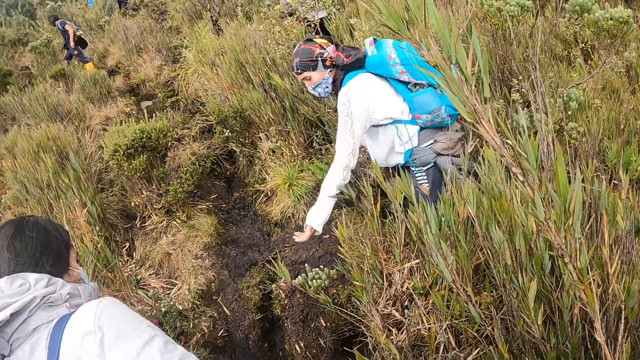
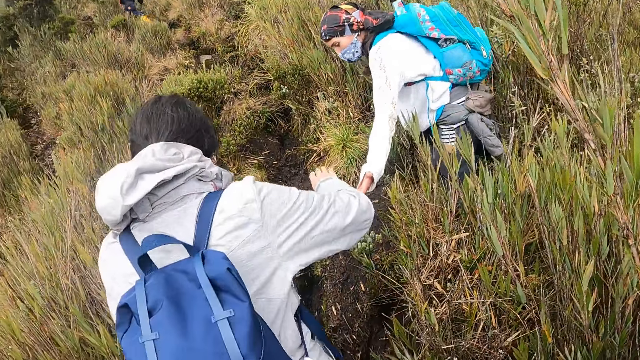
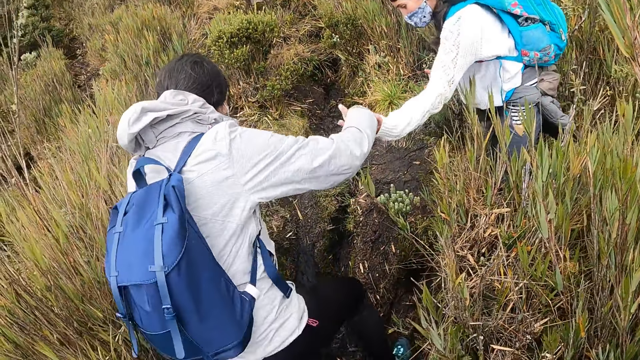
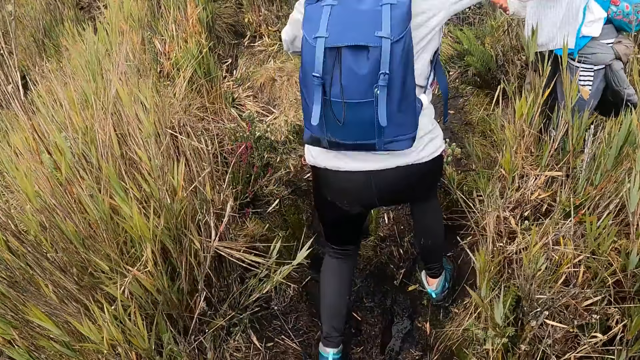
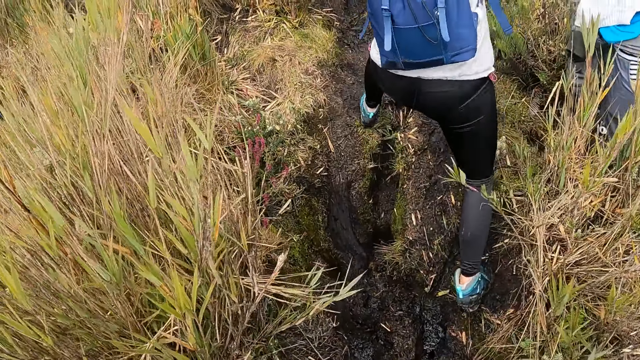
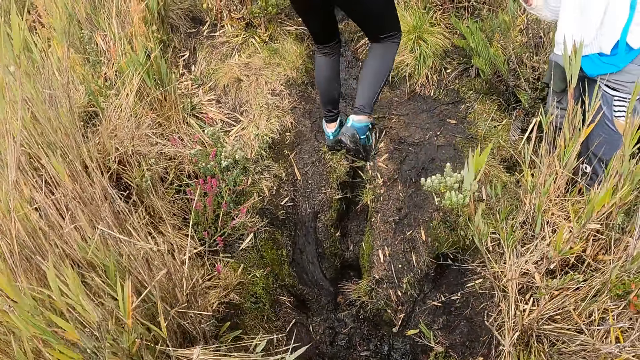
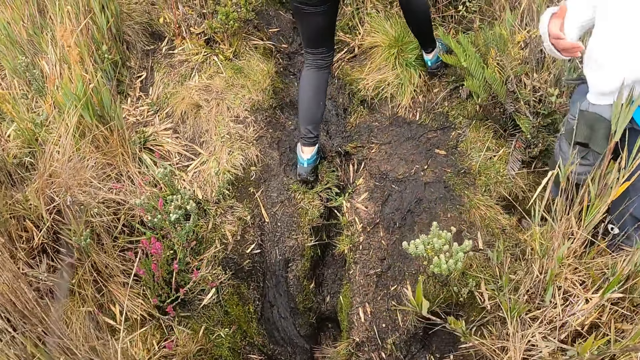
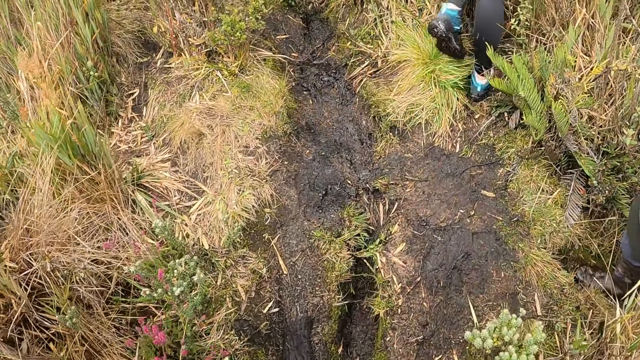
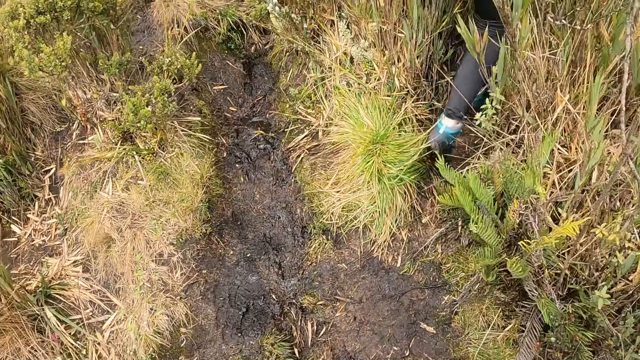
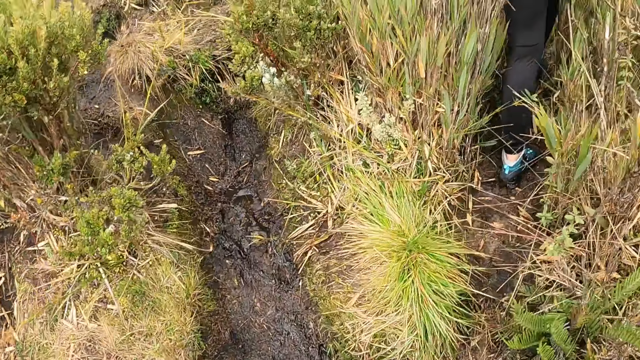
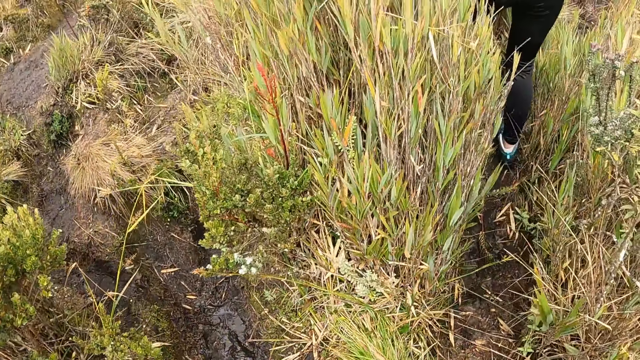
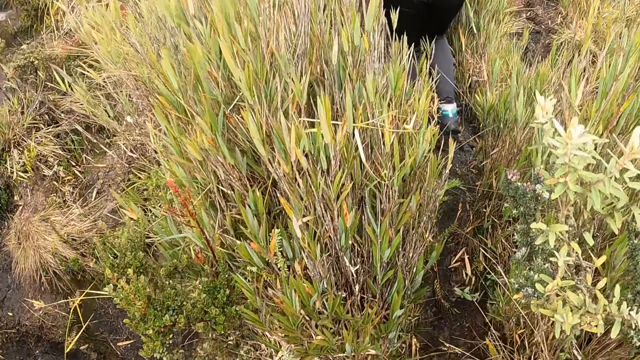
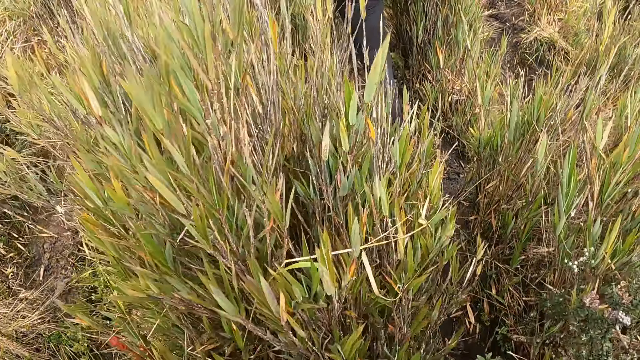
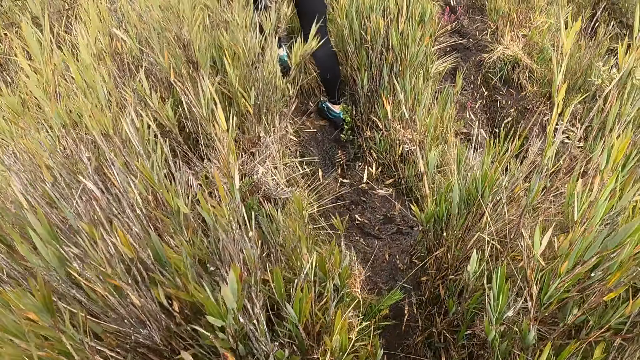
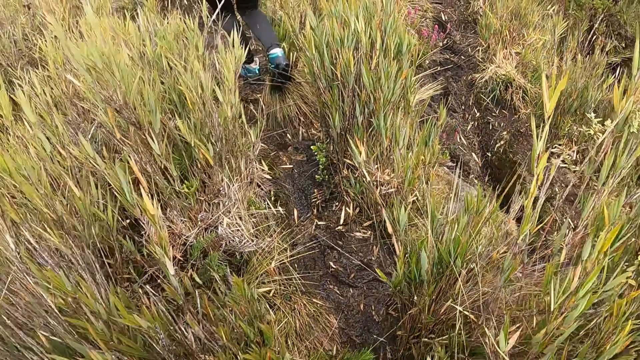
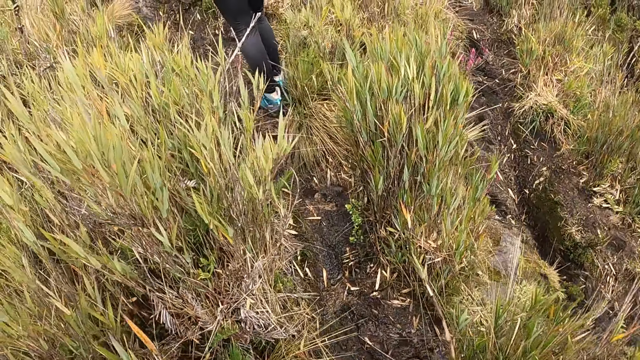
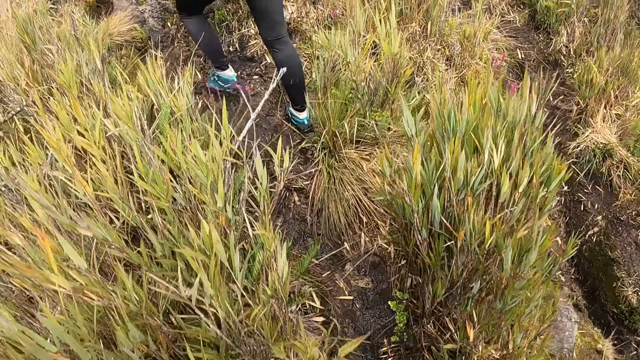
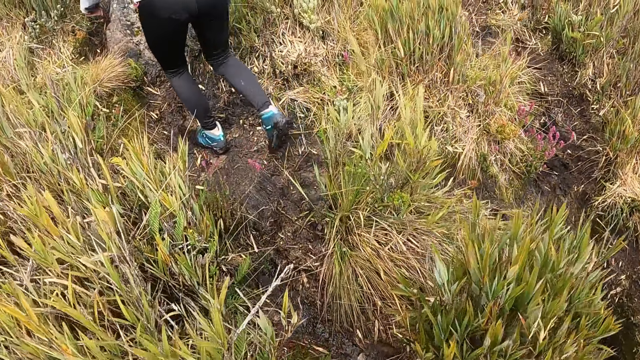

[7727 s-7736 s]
A woman holds hands with another woman. A woman assists the first woman with her right hand. The first woman climbs the mountain. The camera wearer climbs the mountain.

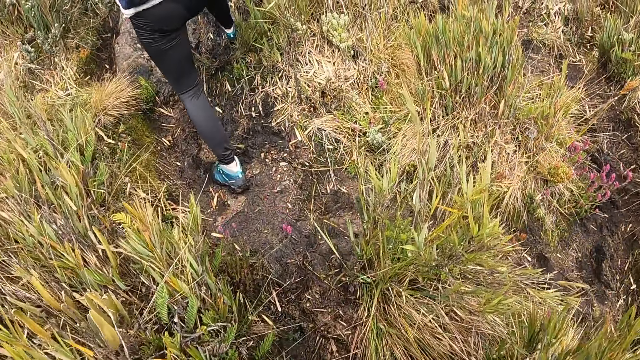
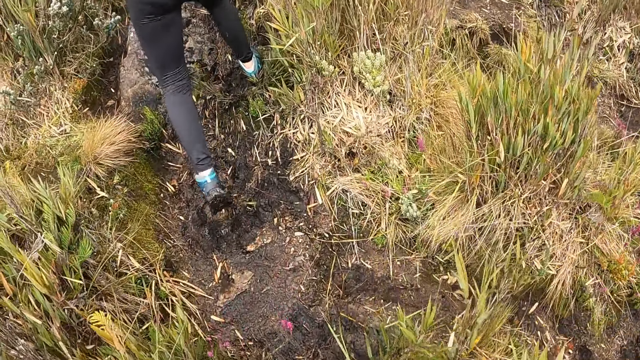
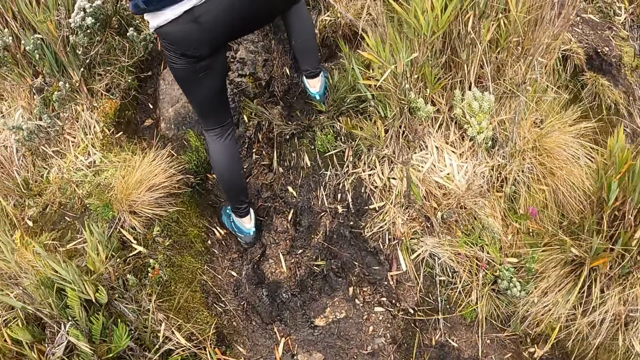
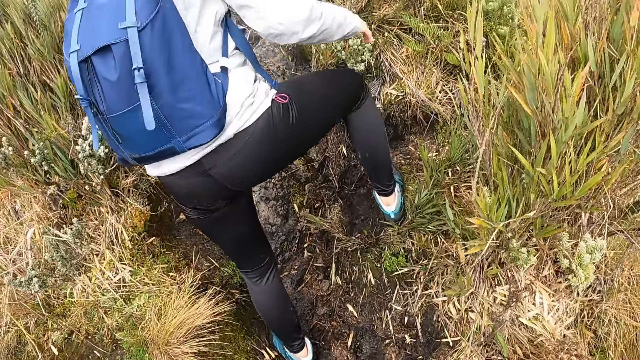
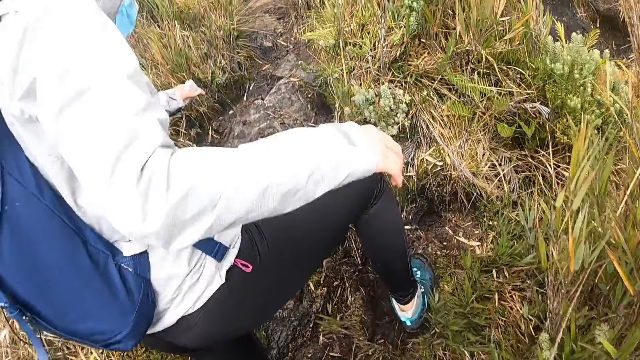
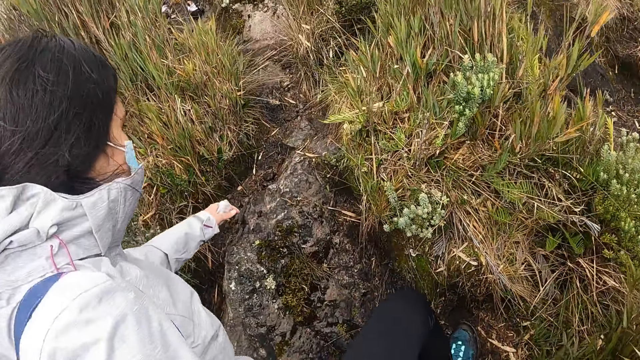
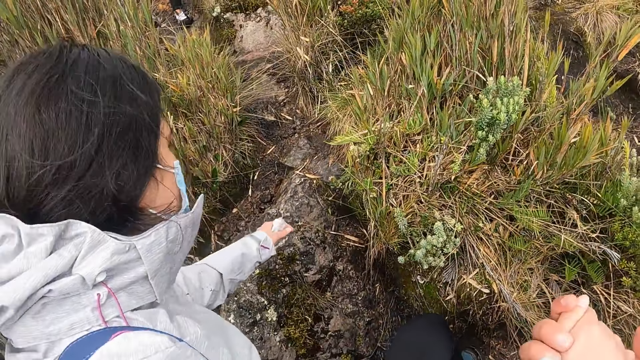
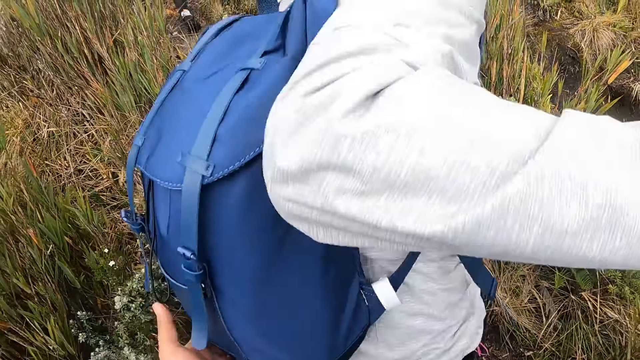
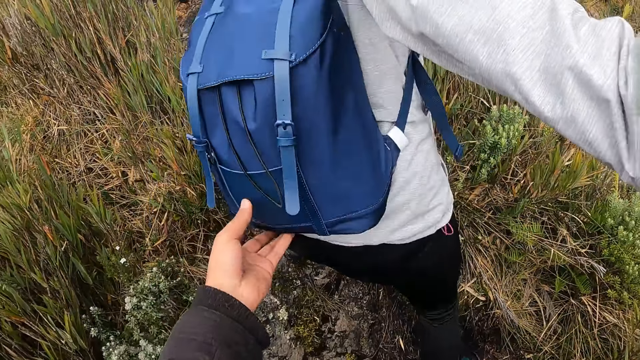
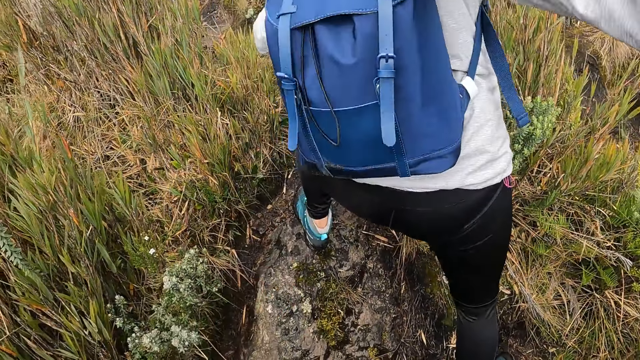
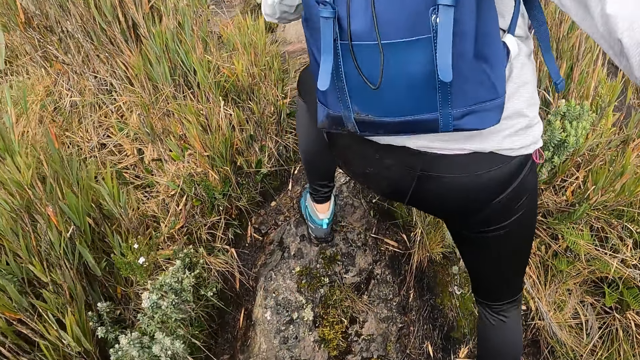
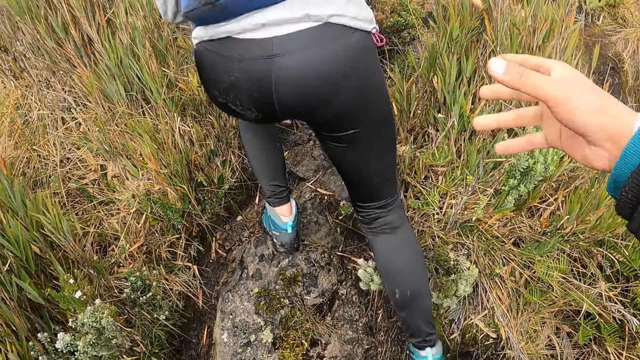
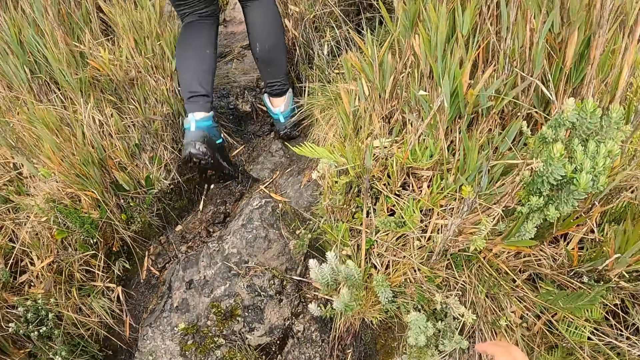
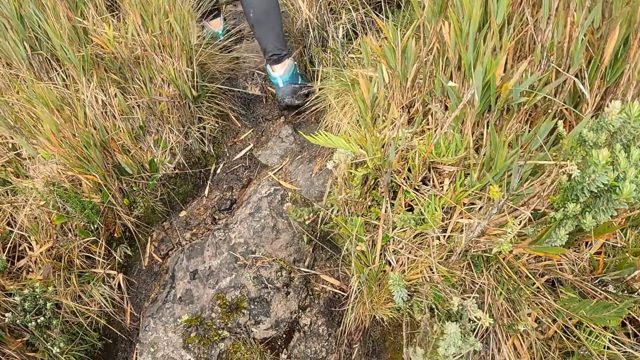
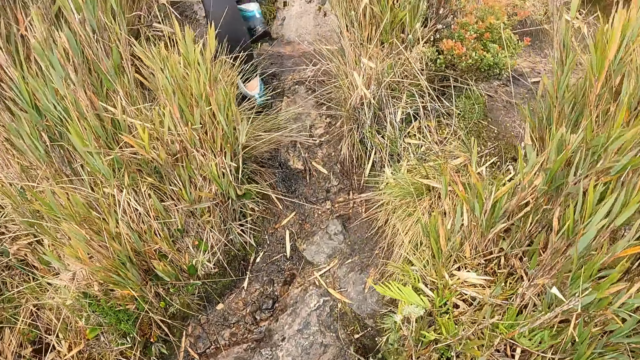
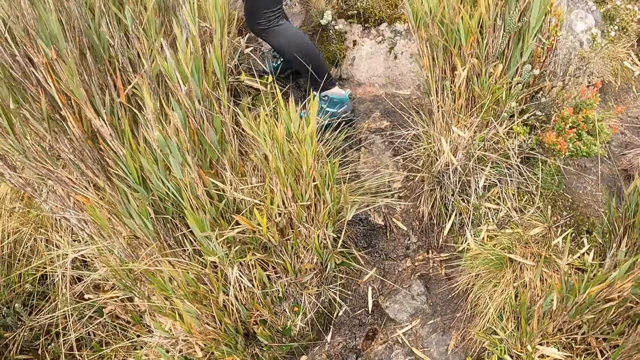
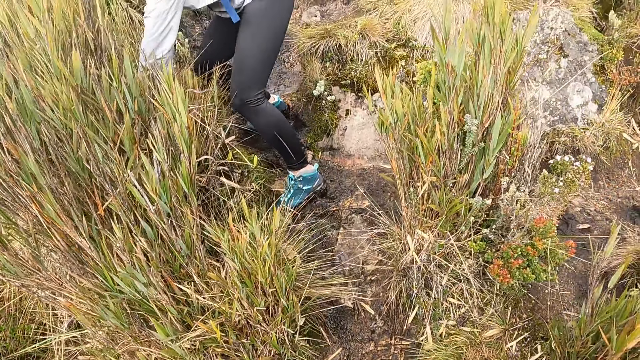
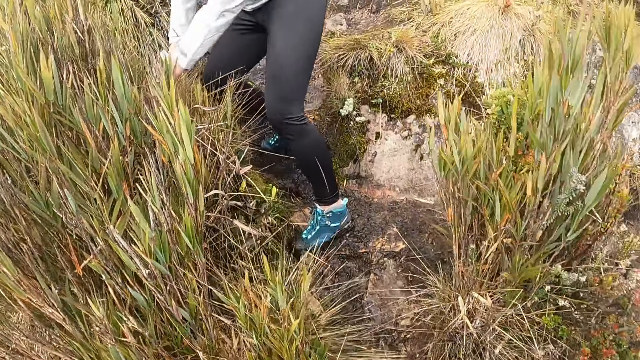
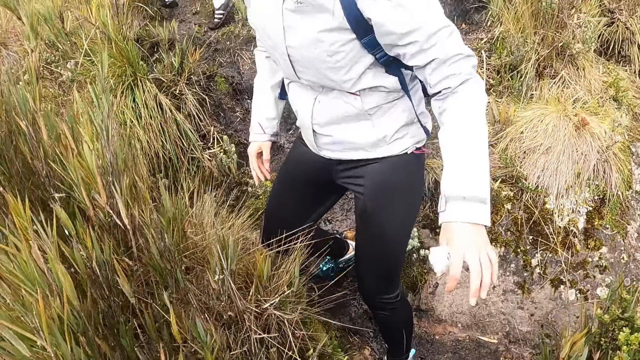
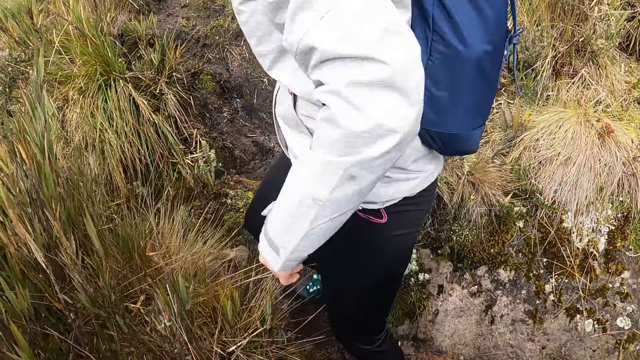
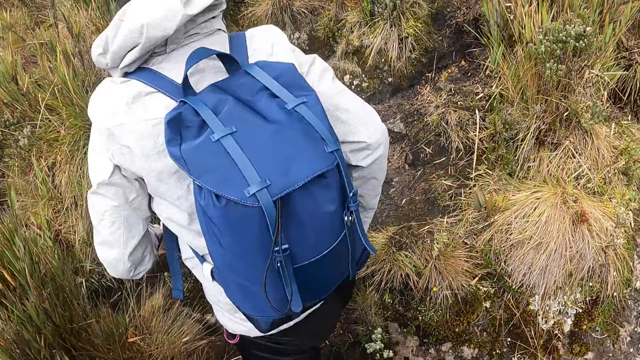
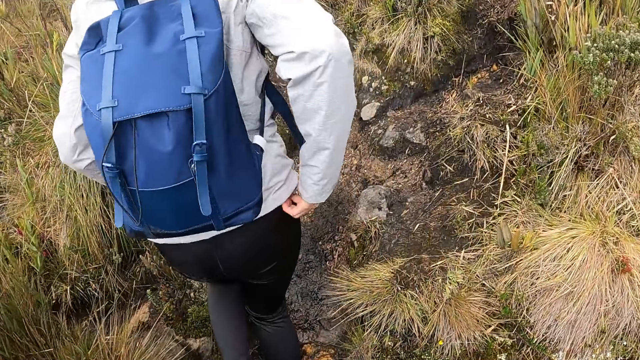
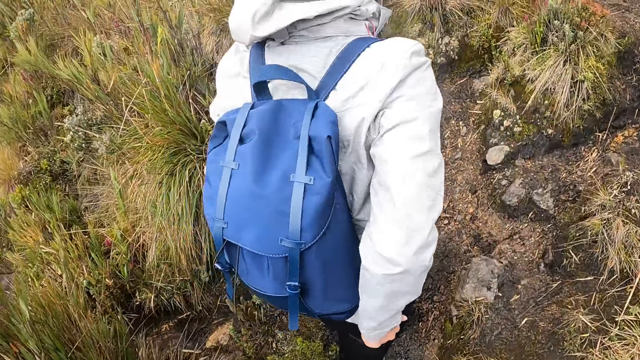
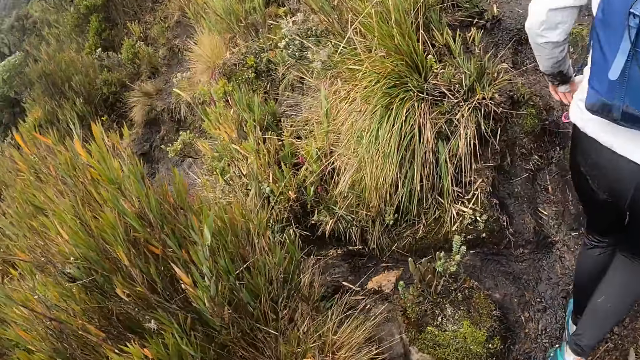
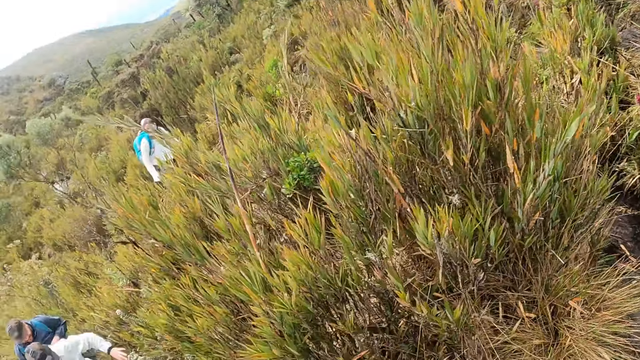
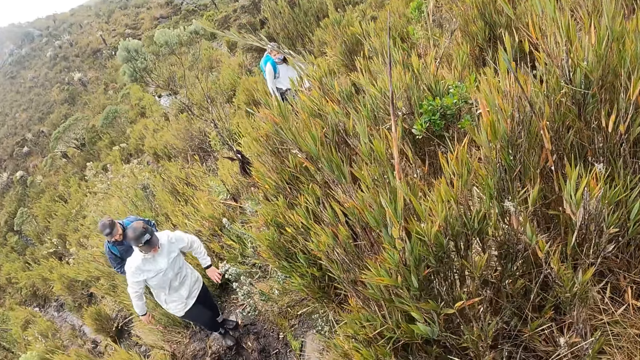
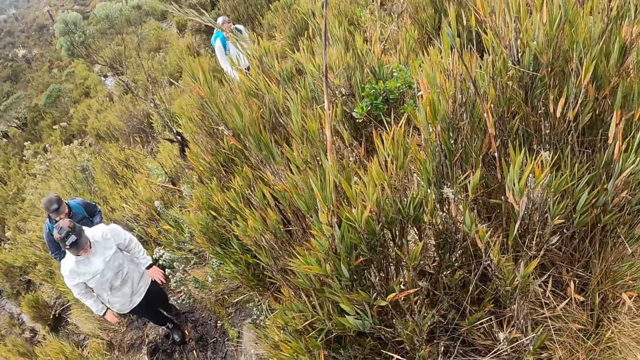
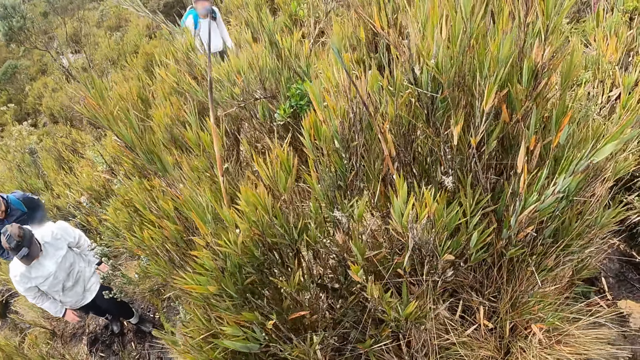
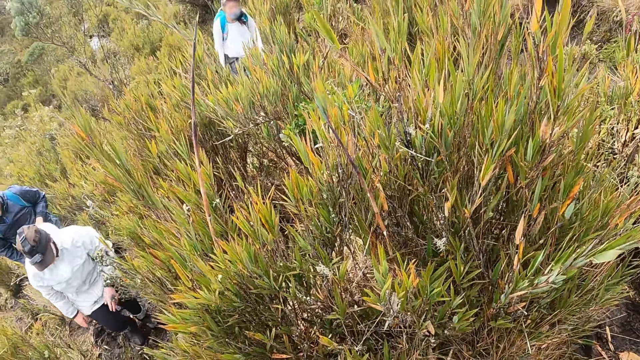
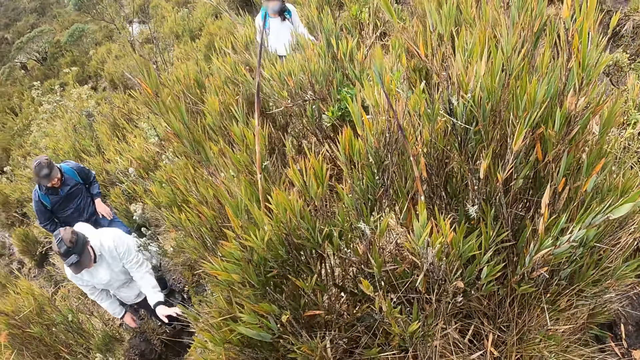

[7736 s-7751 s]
The camera wearer assists a woman with both hands. They hold the woman's hand. The woman climbs the mountain. The camera wearer climbs the mountain and looks across the mountain.
